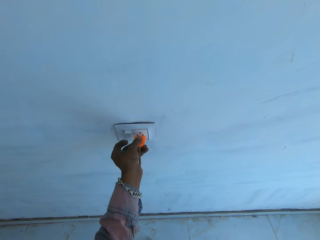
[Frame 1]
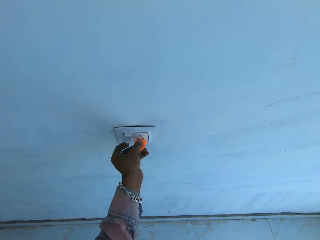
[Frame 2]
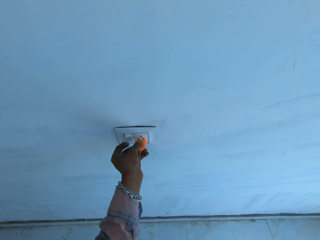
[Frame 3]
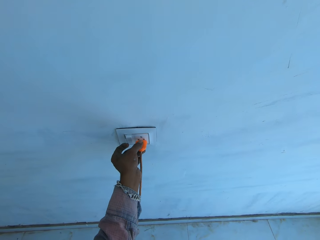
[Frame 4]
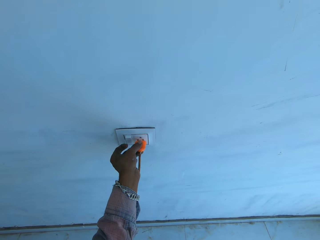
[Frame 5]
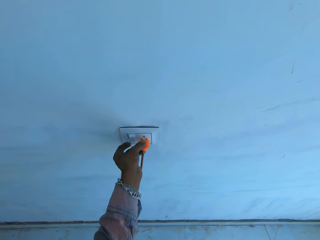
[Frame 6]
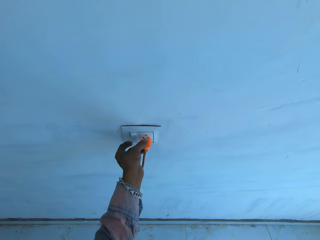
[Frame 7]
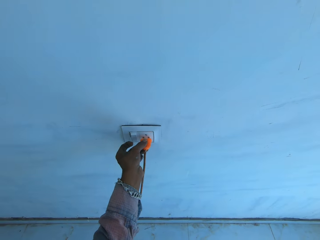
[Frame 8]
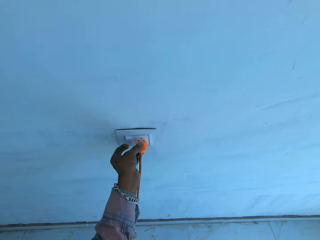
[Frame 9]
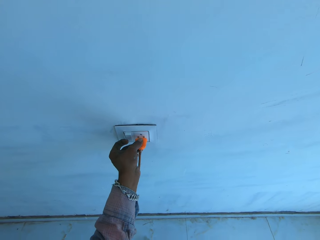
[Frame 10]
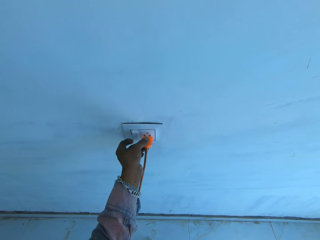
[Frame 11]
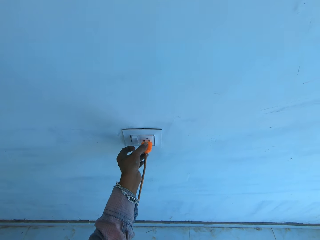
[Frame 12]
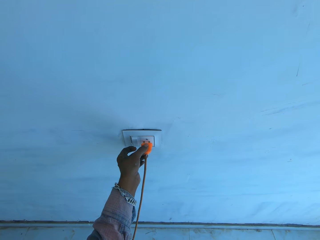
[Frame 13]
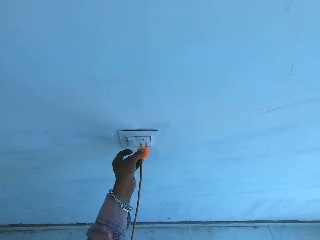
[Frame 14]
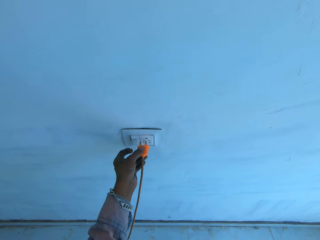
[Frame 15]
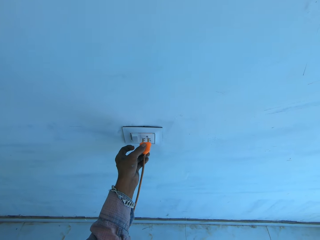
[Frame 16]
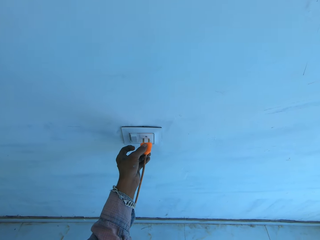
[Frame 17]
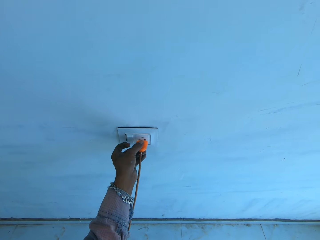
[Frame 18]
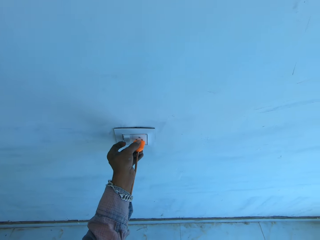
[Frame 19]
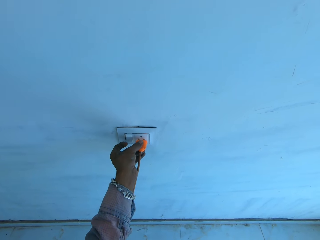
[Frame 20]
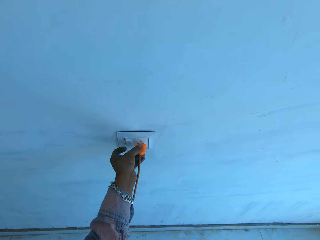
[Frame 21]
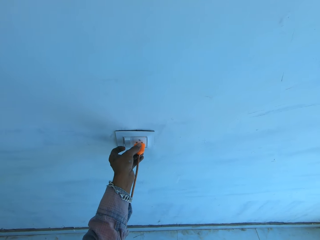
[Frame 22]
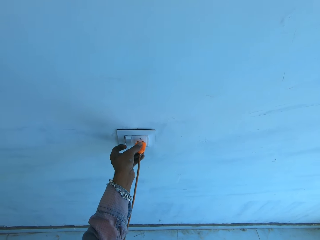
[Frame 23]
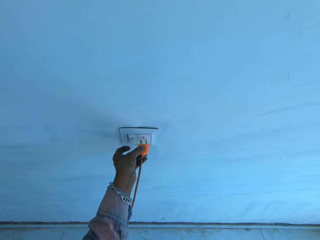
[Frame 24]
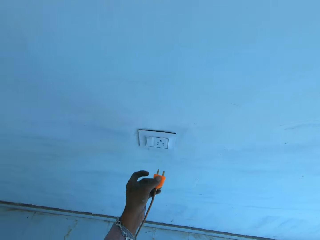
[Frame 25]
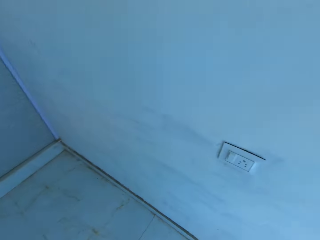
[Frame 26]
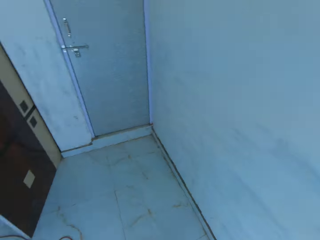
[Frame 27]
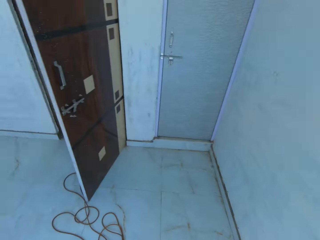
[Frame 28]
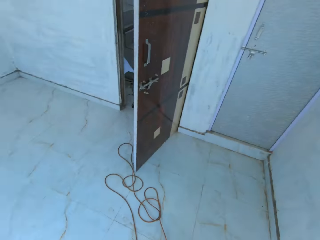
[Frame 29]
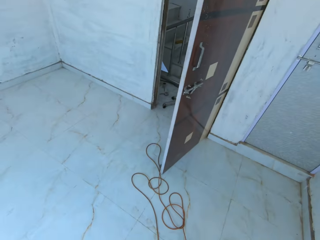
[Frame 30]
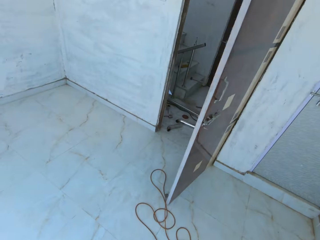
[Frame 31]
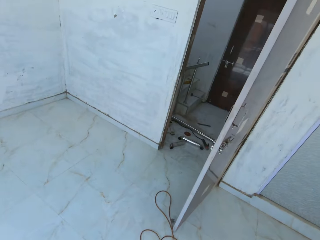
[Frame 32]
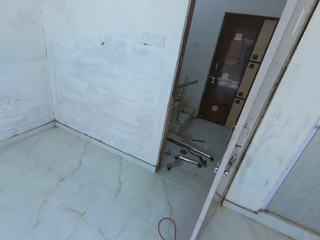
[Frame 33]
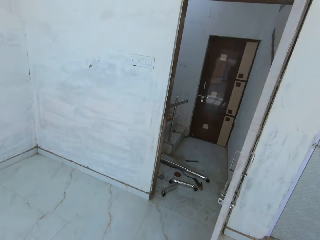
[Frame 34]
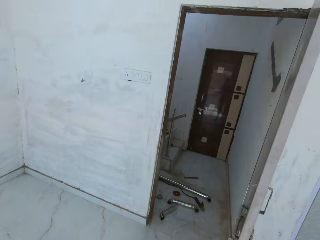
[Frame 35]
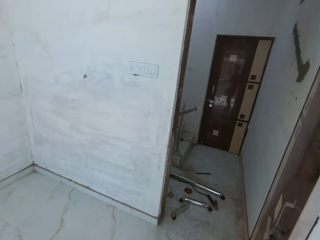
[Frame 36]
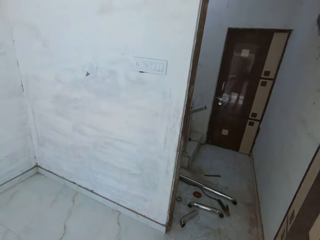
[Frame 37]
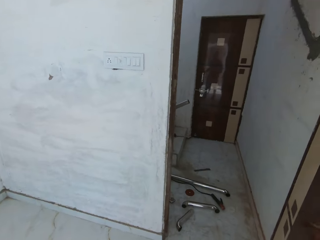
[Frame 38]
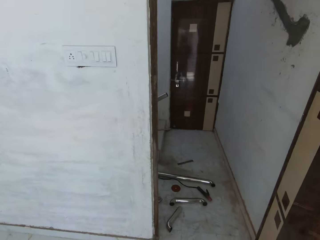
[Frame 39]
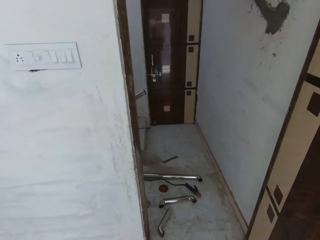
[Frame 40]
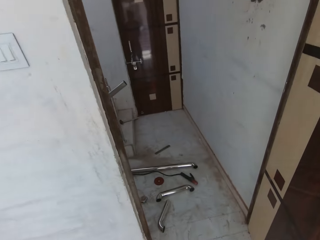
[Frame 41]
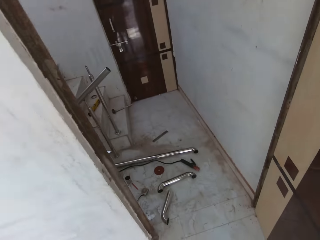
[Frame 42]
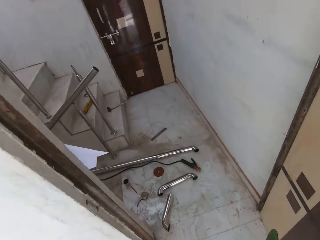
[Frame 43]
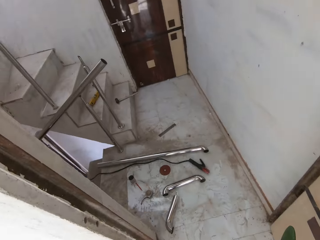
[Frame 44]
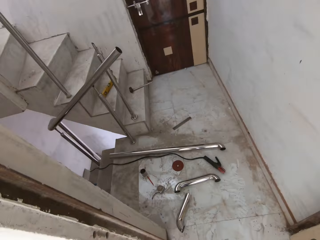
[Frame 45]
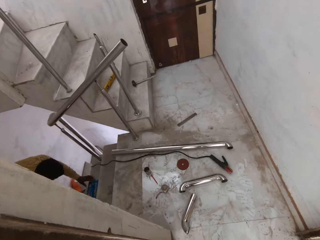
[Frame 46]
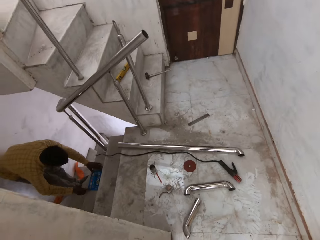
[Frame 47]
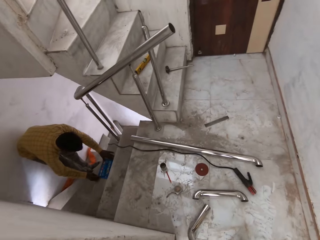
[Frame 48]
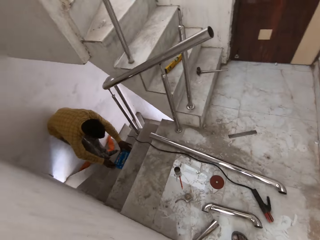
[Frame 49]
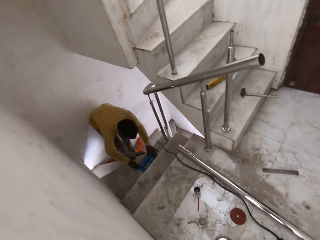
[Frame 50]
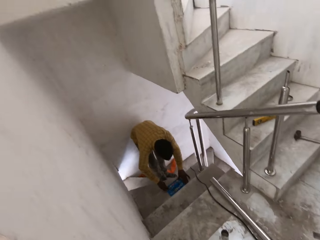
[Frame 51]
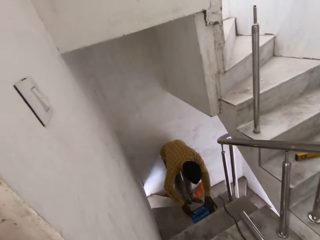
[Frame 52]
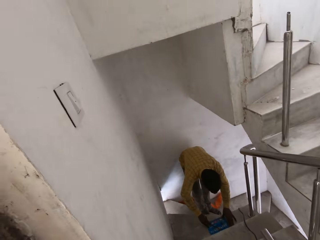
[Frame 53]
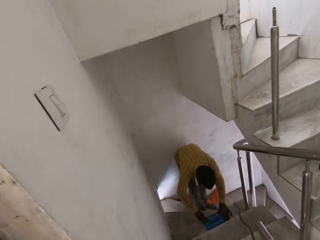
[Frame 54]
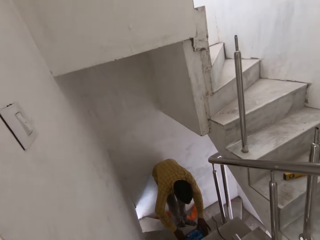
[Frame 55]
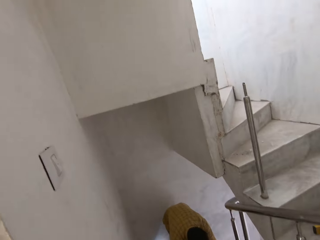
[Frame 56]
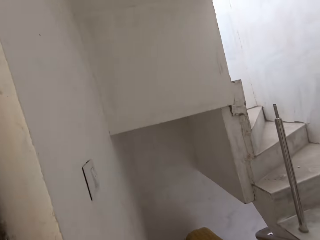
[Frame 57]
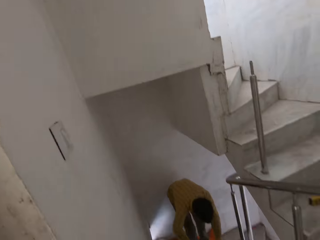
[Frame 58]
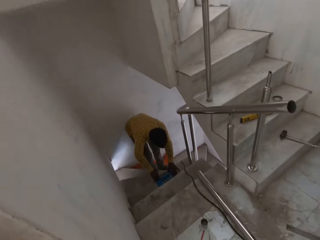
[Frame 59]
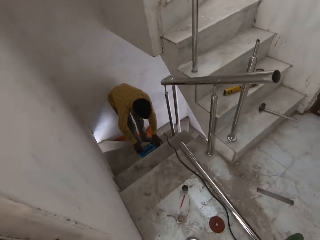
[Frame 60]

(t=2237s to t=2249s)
The camera wearer pulls out the plug in the socket on the wall with his left hand. He puts the plug in the socket on the wall with his left hand. He pulls out the plug in the socket on the wall with his left hand. He speaks to a man. He walks in the room. The man holds a blue board on the staircase in both hands. The man holds a packet.

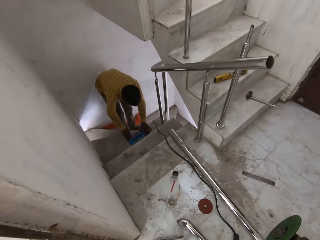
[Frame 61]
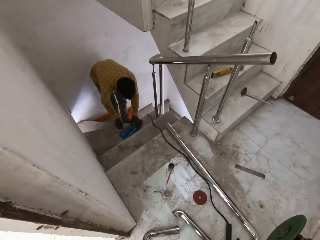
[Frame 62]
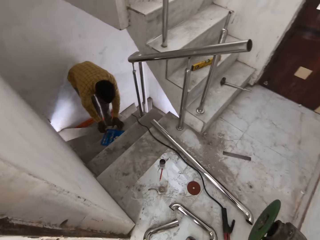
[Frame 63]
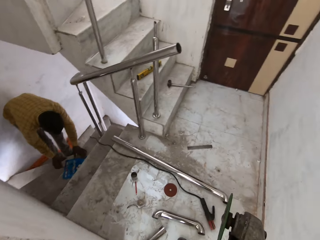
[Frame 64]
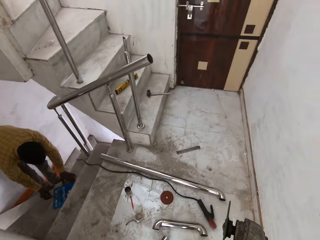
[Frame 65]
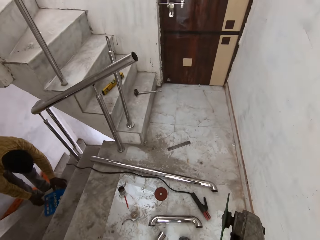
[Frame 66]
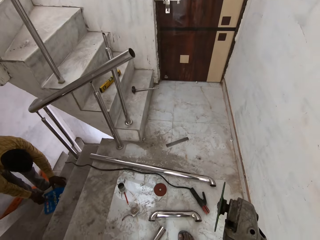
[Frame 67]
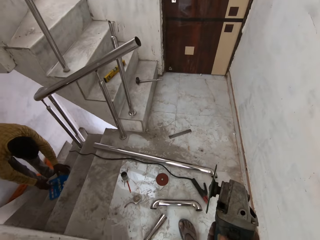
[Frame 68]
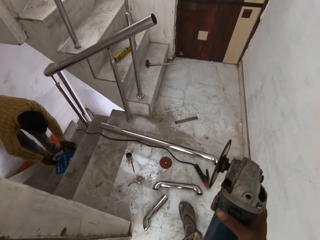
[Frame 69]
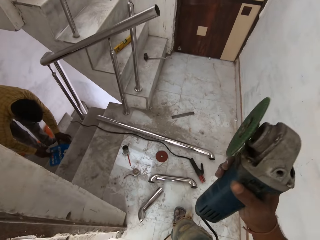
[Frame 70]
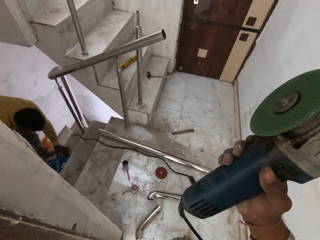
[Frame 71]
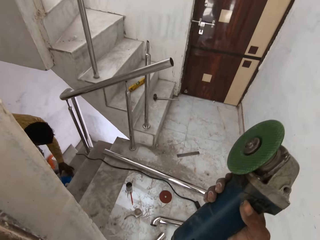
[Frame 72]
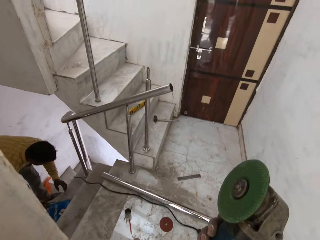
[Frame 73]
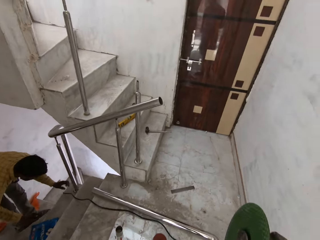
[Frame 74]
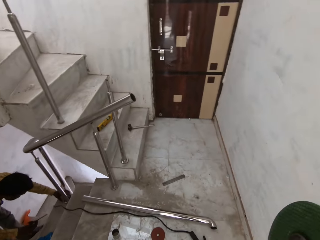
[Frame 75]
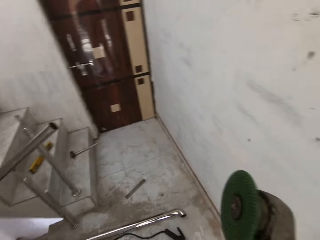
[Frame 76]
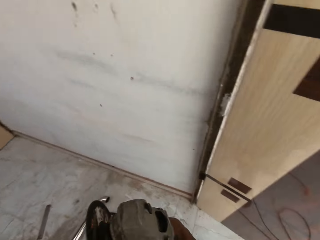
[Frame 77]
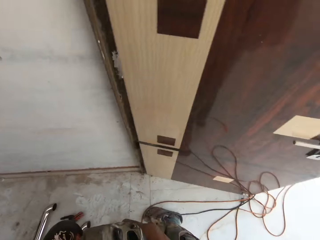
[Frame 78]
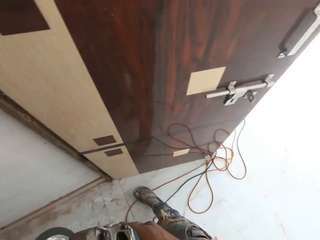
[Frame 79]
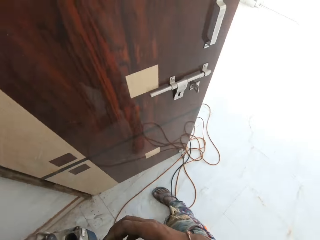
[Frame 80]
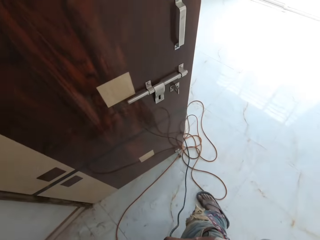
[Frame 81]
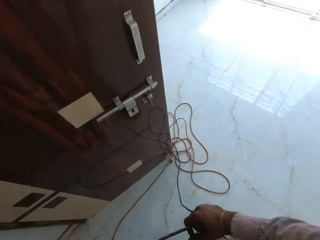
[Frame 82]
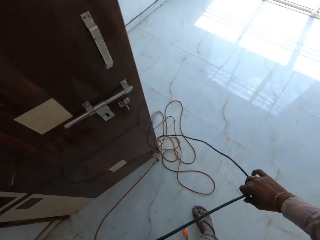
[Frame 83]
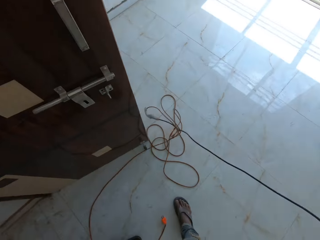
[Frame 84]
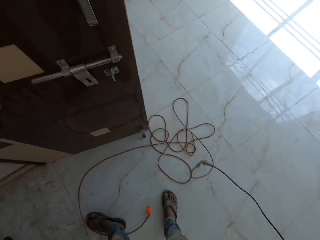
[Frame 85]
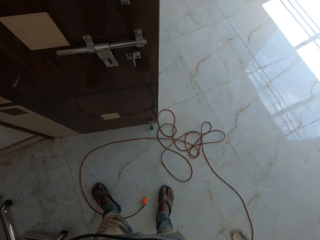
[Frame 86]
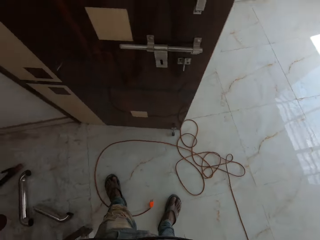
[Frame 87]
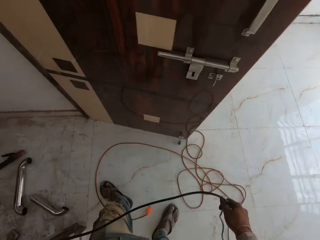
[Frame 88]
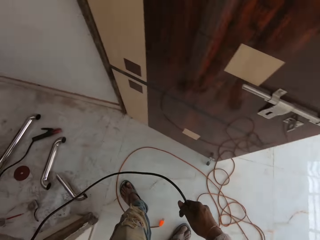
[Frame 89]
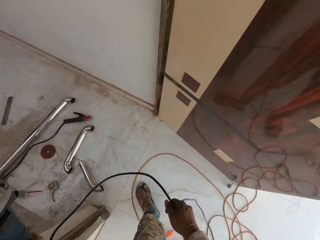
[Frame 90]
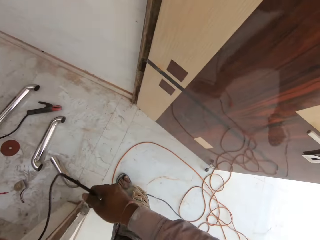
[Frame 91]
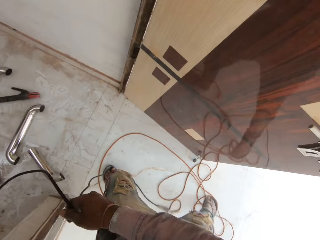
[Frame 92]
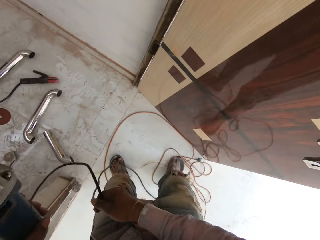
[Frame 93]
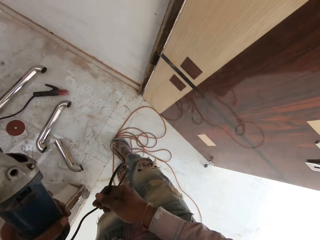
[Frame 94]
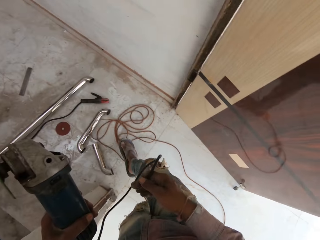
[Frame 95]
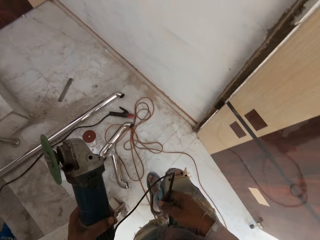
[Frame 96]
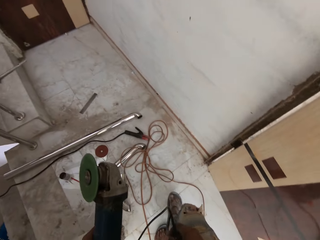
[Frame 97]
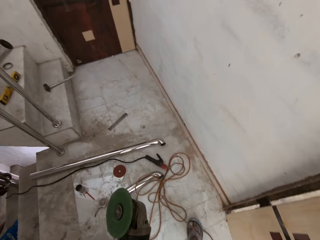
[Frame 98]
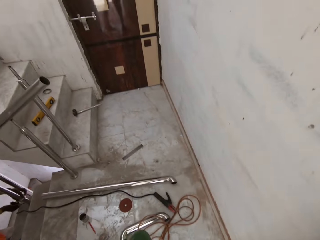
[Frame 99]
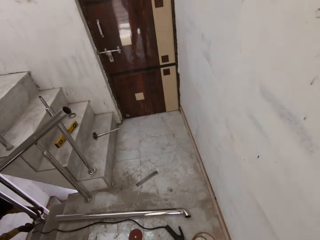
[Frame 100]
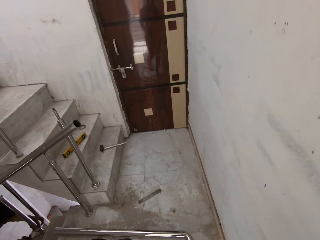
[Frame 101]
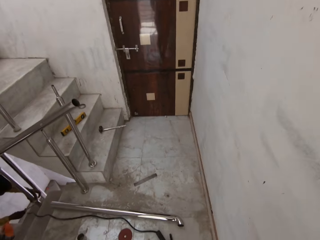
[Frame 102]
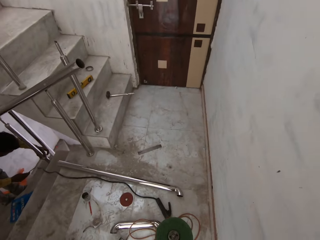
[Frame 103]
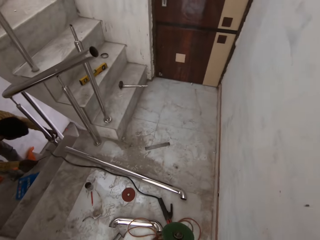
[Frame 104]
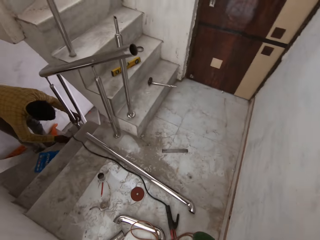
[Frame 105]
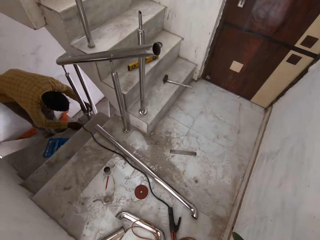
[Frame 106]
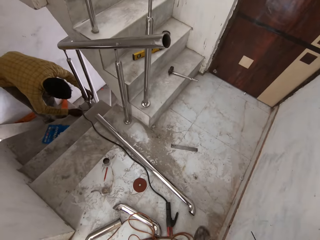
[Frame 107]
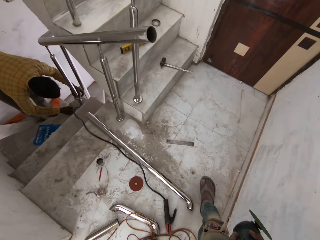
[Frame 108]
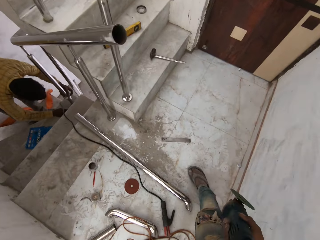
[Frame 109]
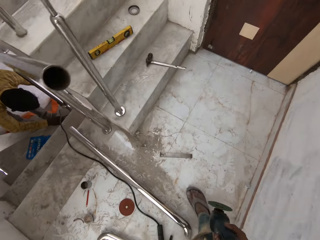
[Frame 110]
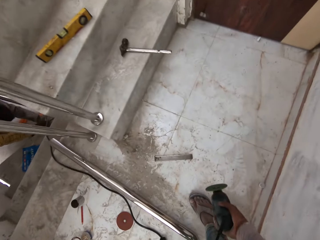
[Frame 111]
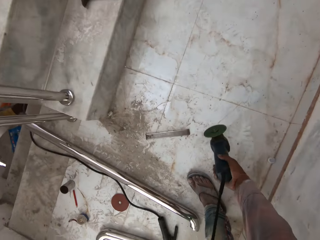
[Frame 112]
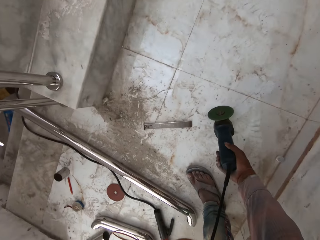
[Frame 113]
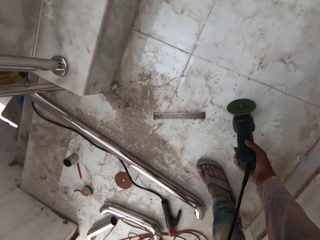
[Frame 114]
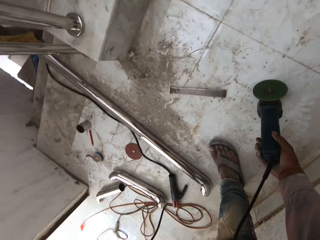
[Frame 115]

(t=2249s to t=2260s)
The man moves the blue board on the staircase with his left hand. The camera wearer pulls the packet and picks something from the packet. The man presses a switch on the blue board with his right hand. The camera wearer holds a rotary cutter or electric grinder in his right hand. He lifts the electric grinder slightly. The man holds a metal railing on the staircase with his left hand. The camera wearer passes the rotary cutter to his left hand with his right hand. He moves the wire or cable with his leg. He pulls the cable on the floor with his right hand. He pushes the cable. He moves the cable on the floor with his right leg. He walks with the electric grinder.
